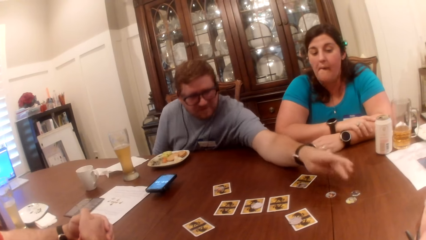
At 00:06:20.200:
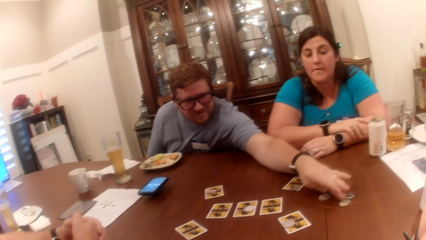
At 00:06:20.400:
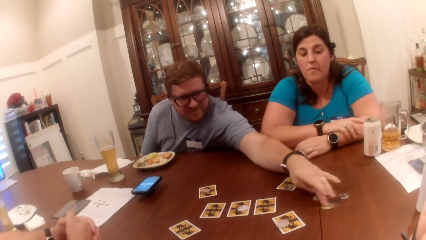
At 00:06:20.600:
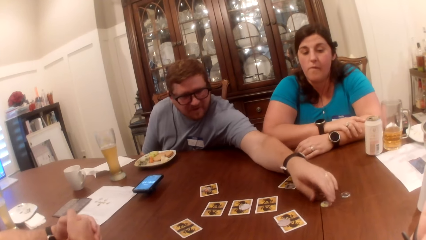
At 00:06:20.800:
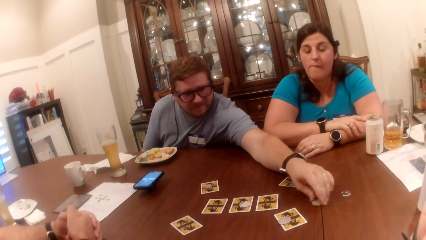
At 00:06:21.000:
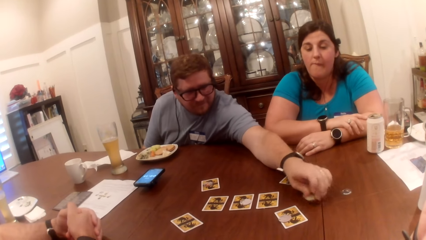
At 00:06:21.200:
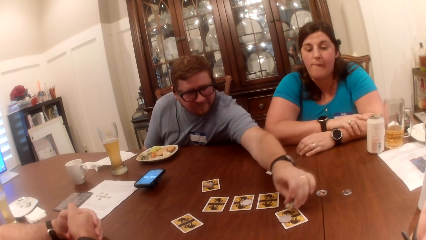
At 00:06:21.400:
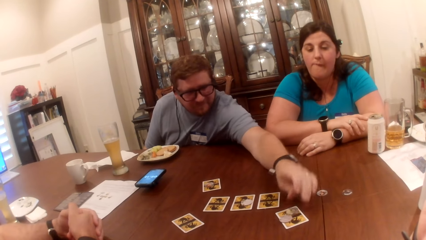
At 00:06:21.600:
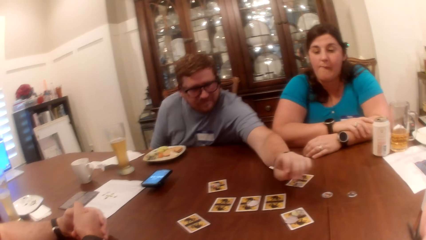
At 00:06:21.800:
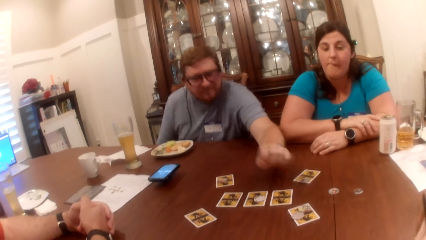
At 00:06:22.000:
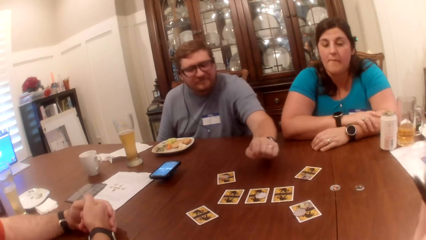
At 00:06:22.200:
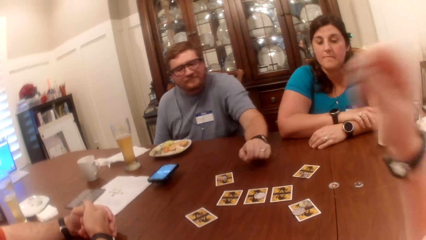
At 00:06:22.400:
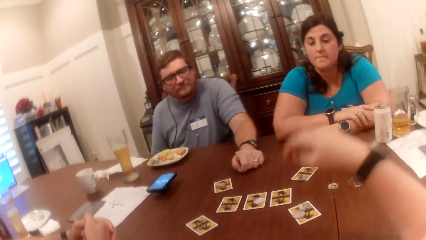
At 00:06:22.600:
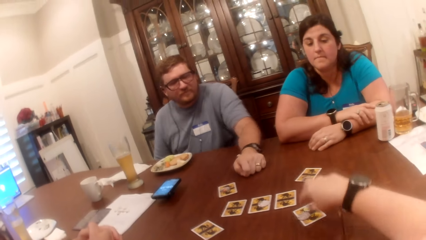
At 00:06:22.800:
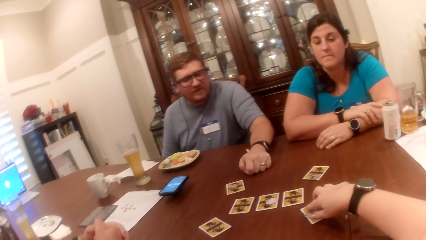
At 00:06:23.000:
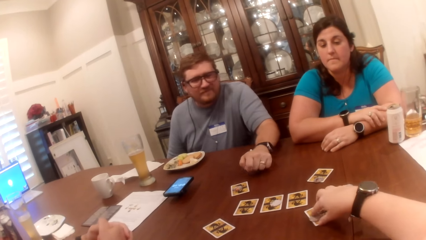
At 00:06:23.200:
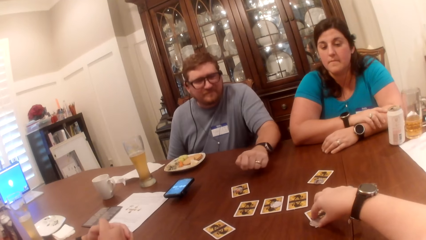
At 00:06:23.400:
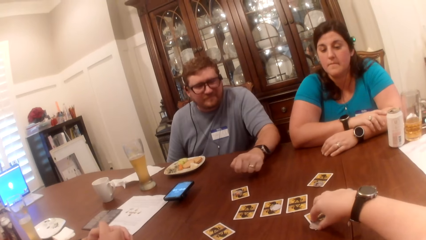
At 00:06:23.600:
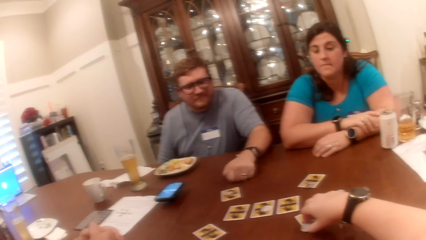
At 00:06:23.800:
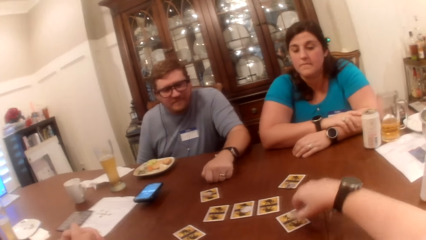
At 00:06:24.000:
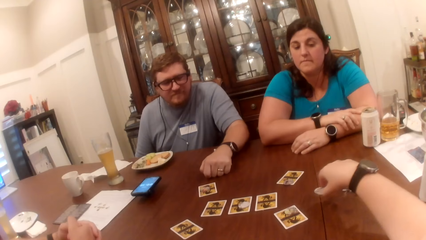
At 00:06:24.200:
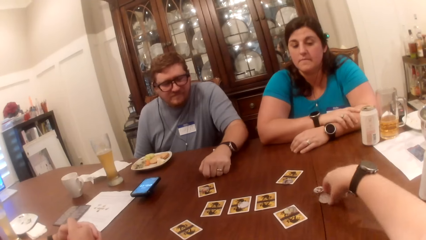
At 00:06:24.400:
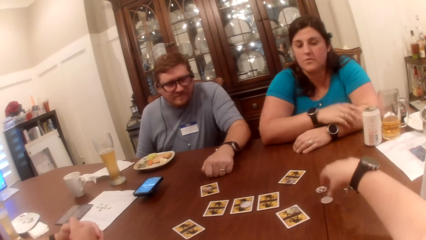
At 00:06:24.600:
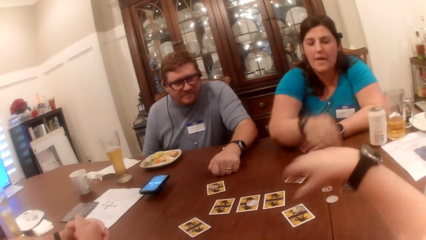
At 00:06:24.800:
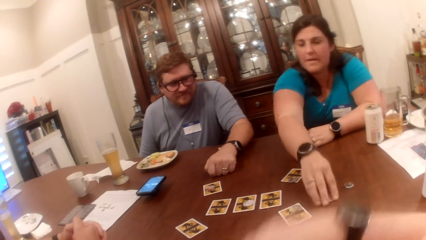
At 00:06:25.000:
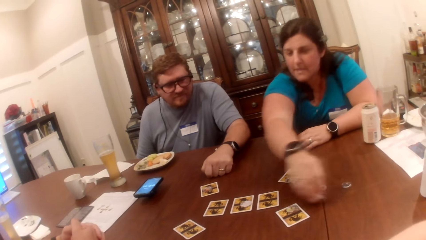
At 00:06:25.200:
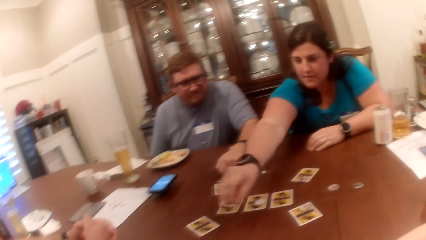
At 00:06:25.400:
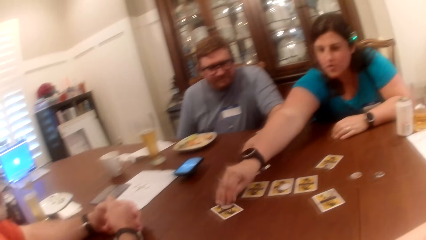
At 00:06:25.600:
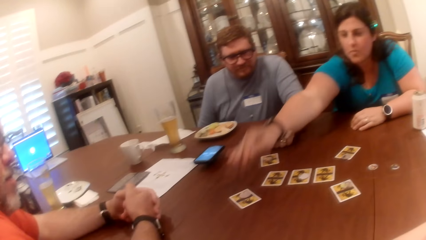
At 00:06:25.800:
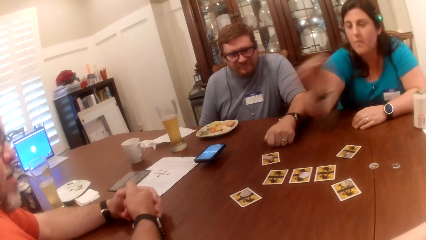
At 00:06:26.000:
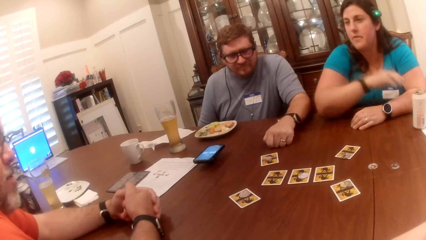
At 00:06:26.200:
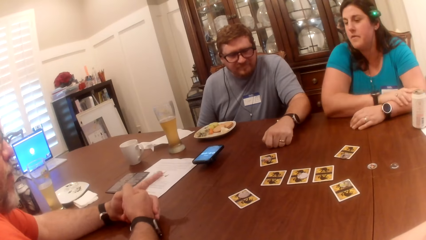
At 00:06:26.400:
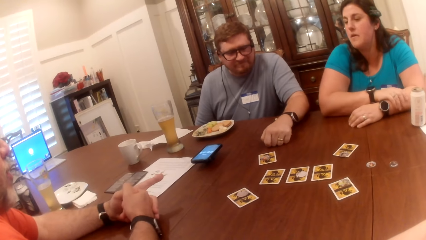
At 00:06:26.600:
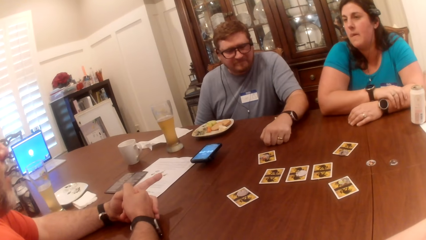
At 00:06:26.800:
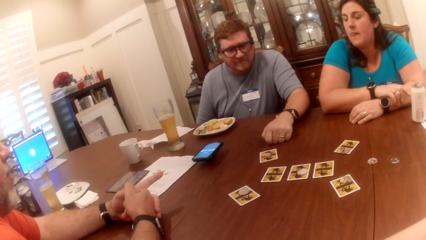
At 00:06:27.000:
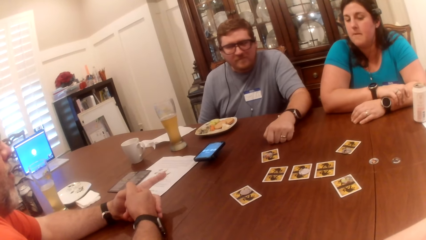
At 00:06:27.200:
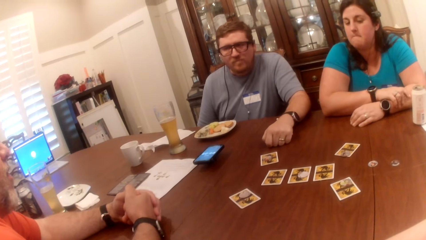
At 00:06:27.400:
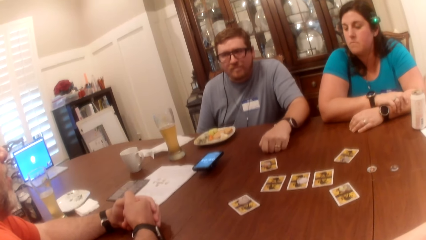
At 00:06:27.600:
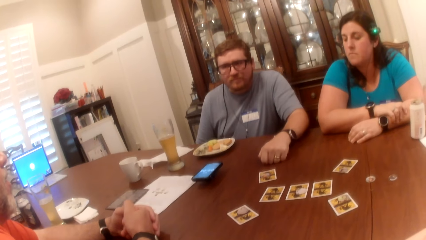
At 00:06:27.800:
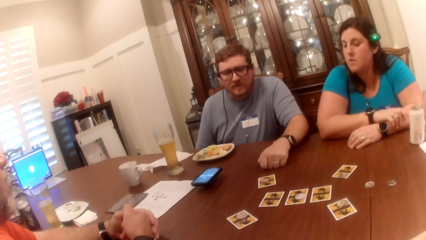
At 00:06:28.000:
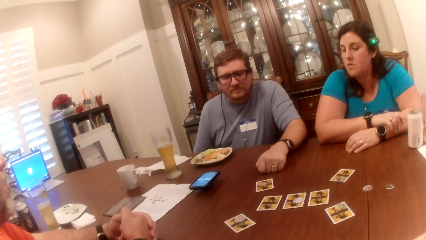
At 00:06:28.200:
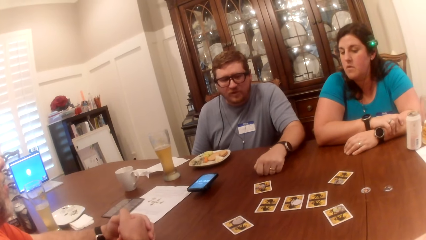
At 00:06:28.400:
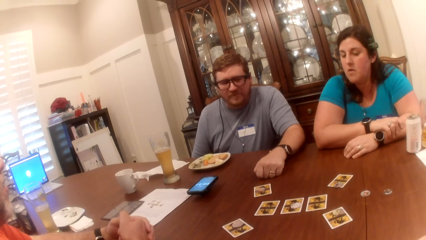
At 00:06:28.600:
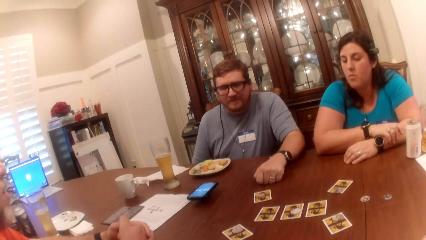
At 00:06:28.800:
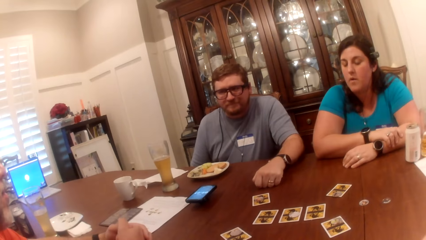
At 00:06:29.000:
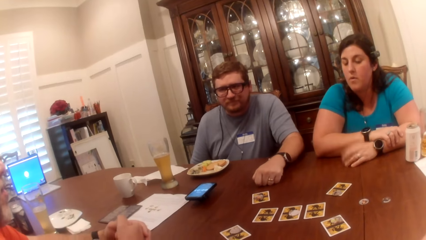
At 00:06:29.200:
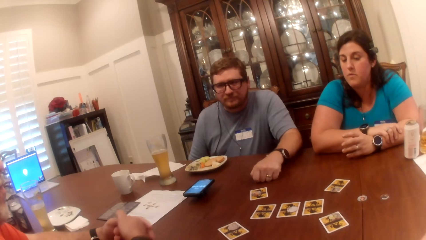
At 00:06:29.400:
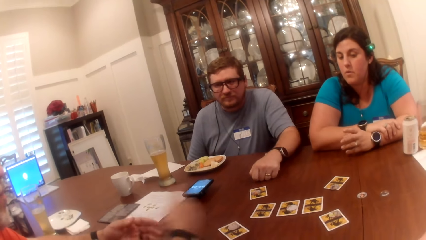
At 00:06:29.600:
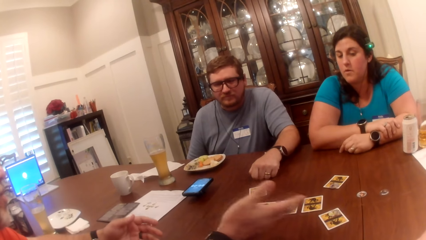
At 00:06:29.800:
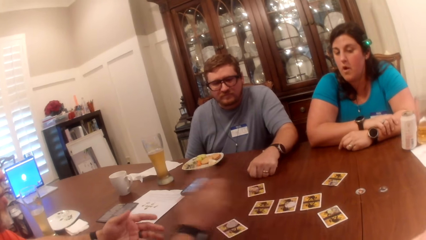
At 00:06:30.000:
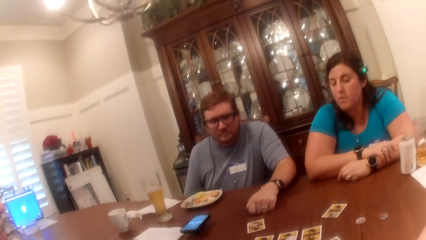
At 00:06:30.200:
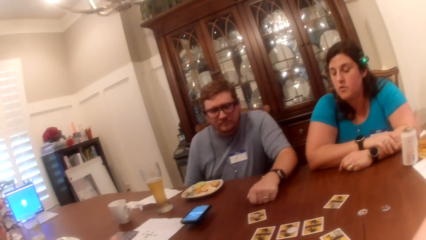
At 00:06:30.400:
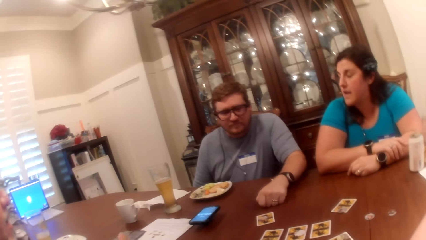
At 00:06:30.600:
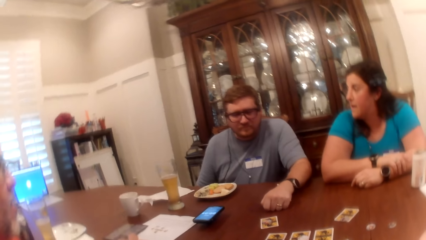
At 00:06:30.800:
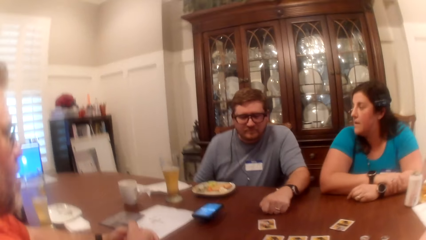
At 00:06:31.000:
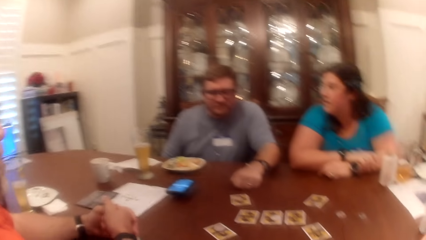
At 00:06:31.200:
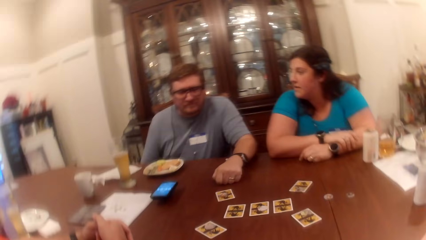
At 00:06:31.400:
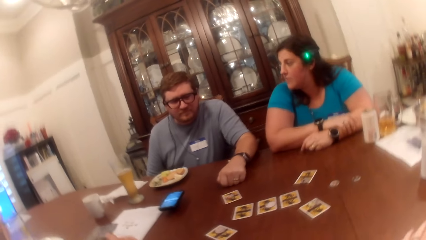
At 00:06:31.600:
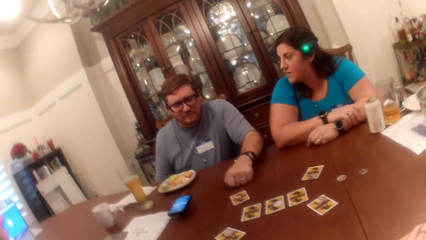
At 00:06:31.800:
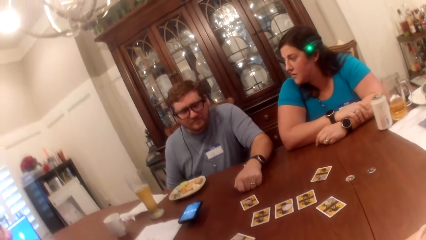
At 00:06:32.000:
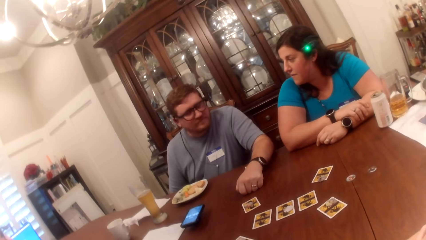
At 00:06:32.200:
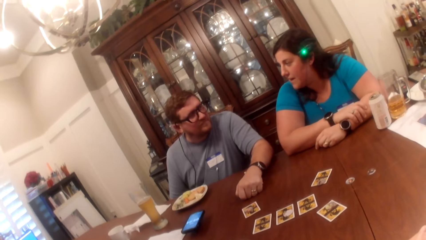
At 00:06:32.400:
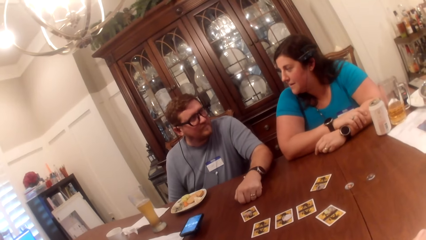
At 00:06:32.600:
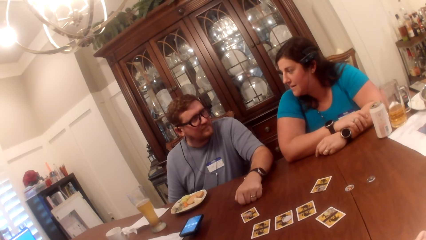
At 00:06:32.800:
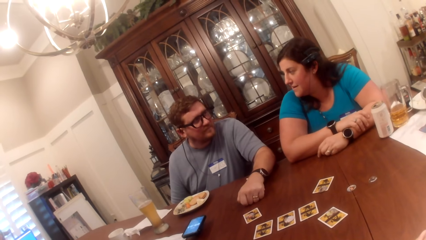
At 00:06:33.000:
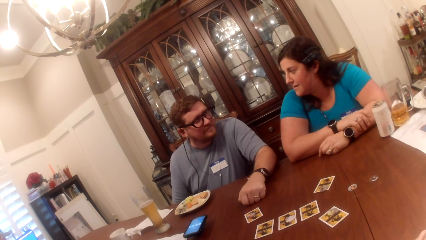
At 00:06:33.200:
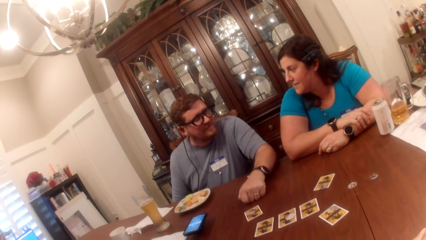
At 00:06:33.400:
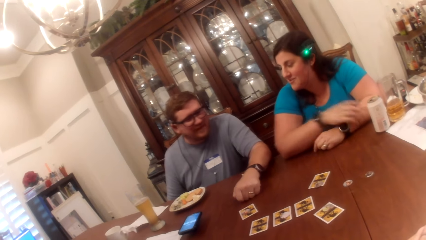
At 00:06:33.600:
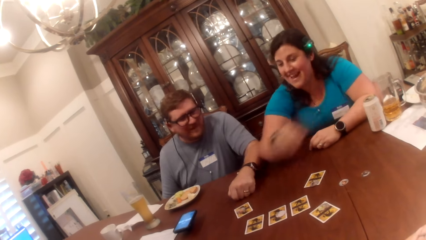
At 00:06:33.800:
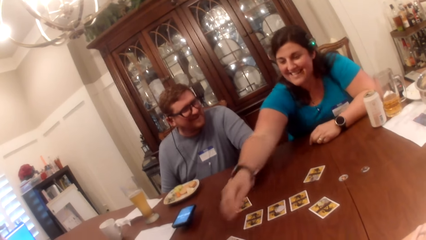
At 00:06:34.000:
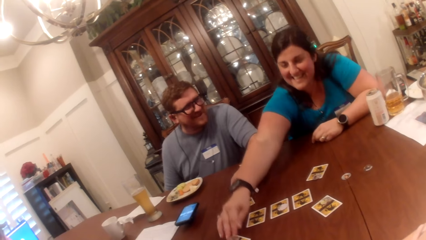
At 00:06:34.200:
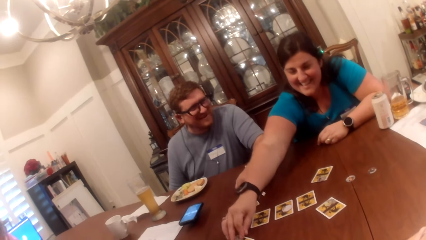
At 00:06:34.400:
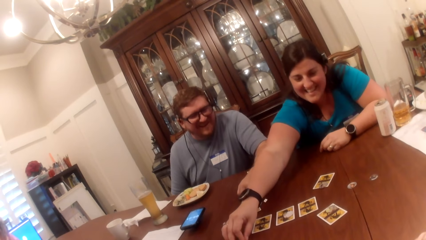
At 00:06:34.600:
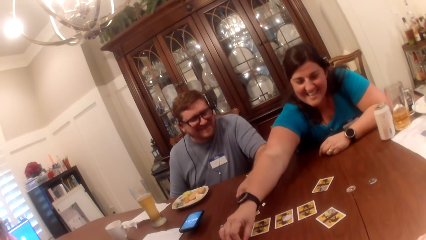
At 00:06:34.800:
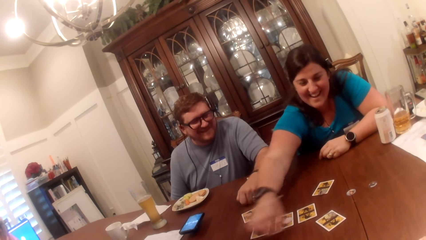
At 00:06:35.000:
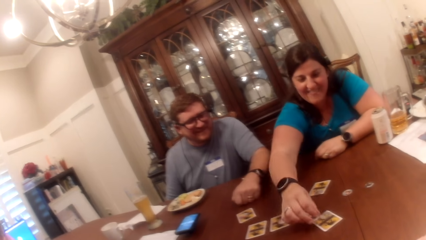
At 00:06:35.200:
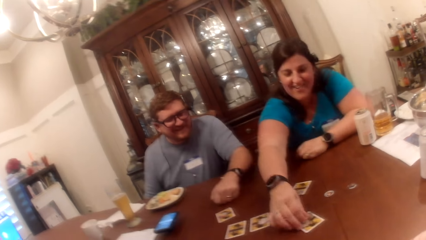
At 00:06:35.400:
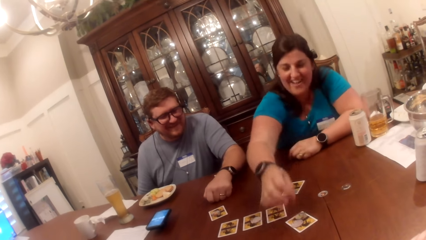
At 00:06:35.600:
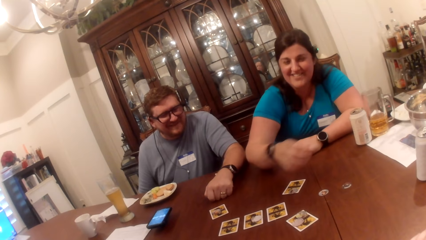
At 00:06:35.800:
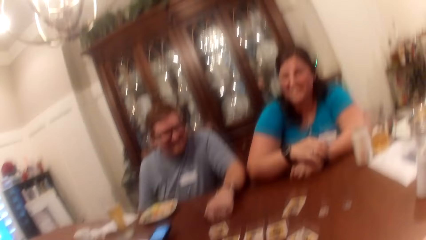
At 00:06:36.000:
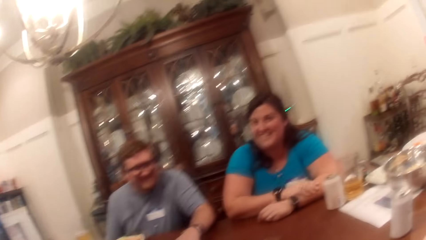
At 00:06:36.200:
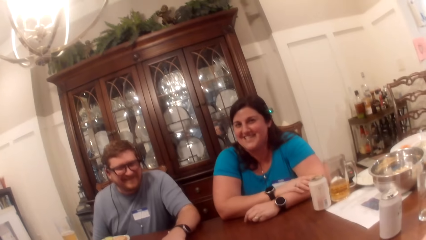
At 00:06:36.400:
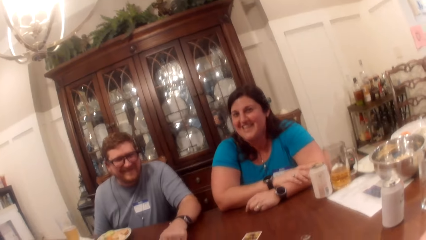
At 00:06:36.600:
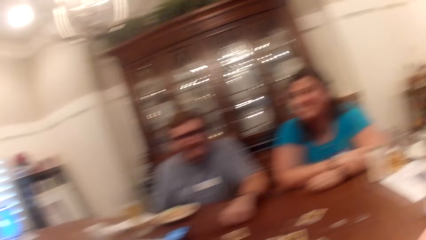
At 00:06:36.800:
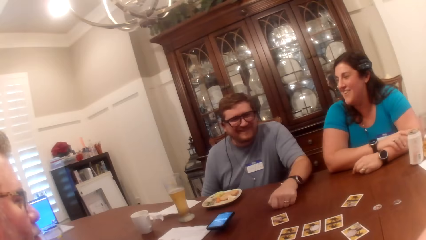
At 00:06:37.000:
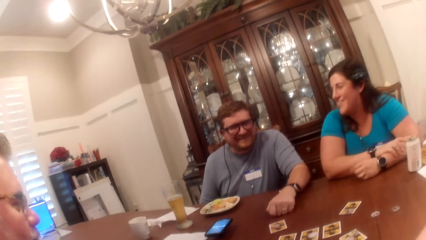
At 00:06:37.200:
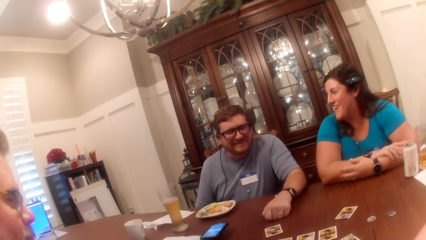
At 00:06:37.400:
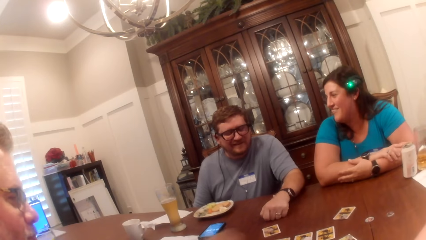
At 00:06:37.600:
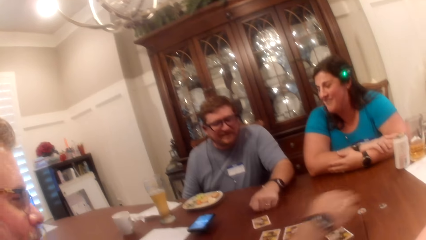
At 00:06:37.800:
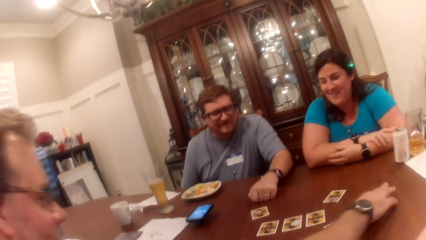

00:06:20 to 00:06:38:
A man picks a coin on the table with his left hand. The man drops the coin in his left hand on the card on the table. The camera wearer picks the coin on the card on the table with her right hand. She drops the coin in her right hand on the table. She looks around. A woman picks the coin on the table with her right hand. The woman drops the coin in her right hand on the card on the table. The woman picks the coin on the card with her right hand. The woman drops the coin in her right hand on the card on the table.
